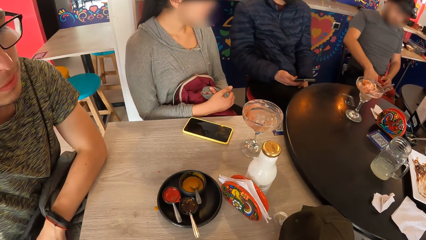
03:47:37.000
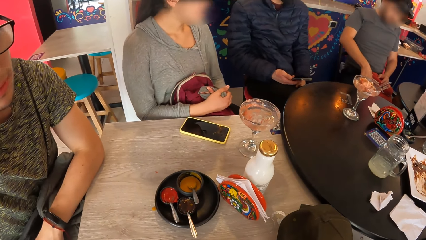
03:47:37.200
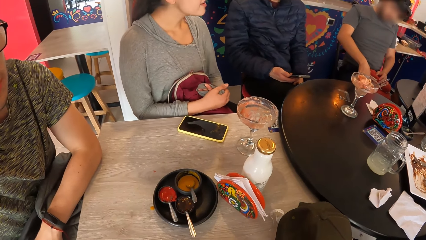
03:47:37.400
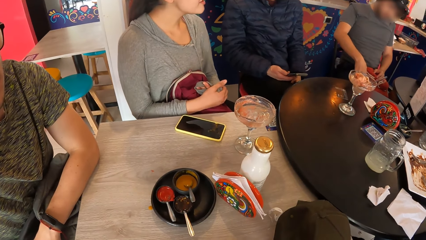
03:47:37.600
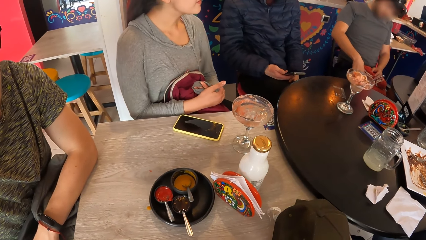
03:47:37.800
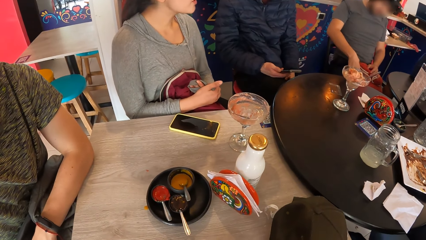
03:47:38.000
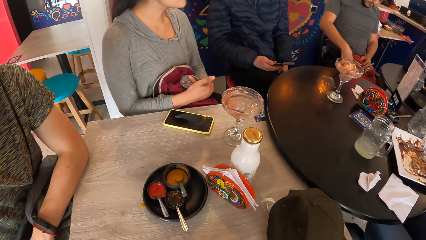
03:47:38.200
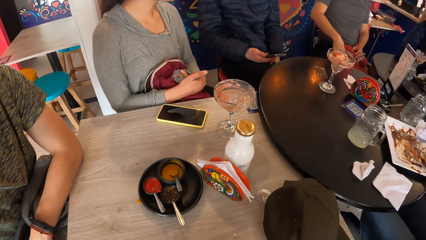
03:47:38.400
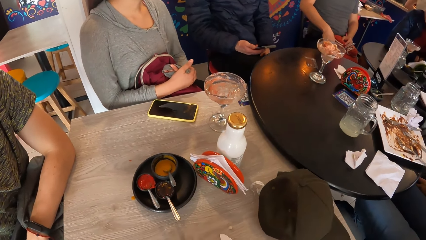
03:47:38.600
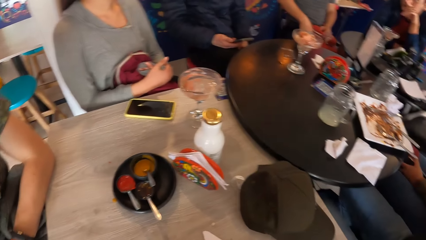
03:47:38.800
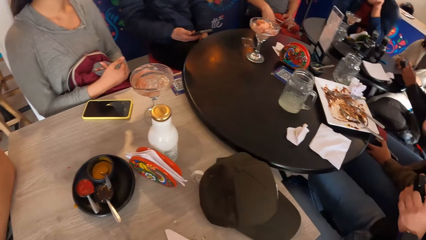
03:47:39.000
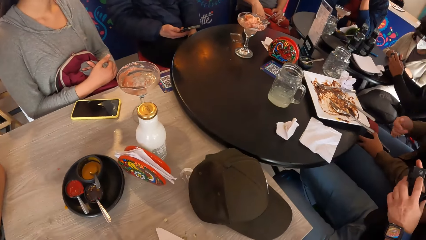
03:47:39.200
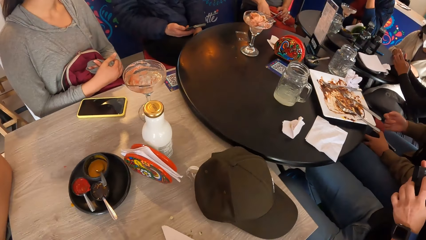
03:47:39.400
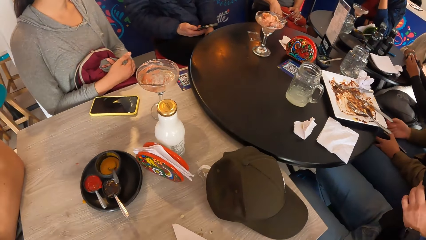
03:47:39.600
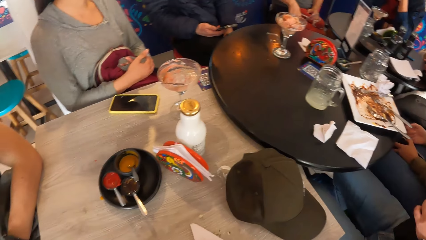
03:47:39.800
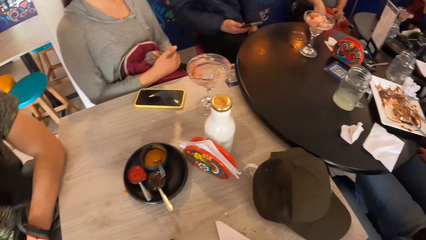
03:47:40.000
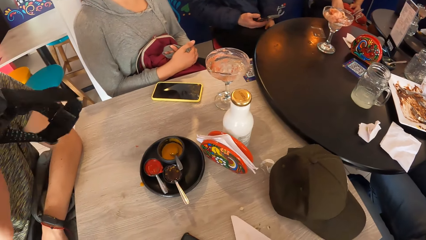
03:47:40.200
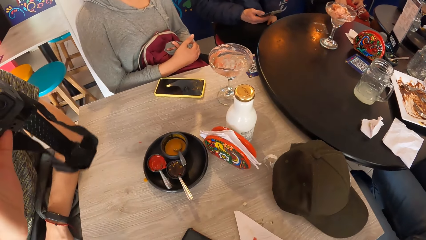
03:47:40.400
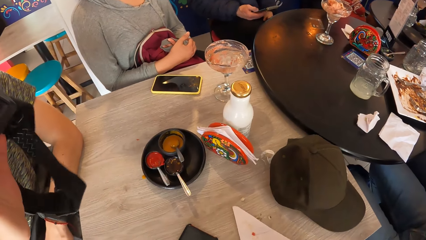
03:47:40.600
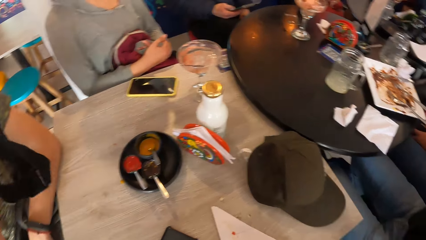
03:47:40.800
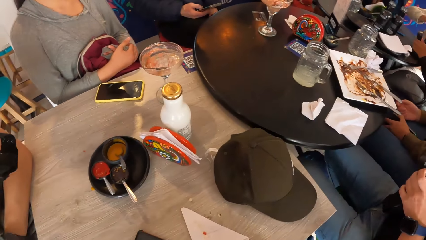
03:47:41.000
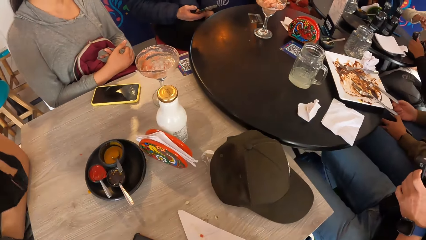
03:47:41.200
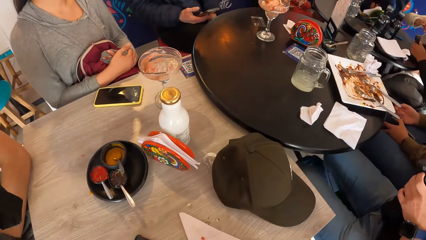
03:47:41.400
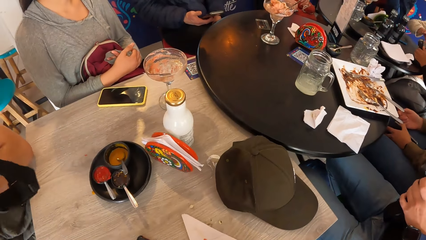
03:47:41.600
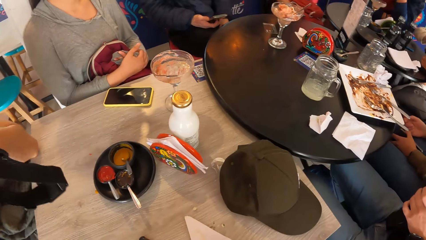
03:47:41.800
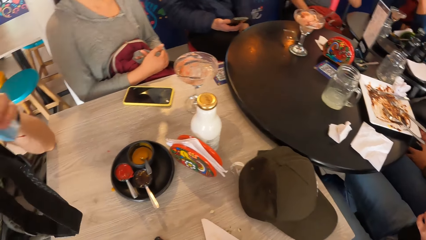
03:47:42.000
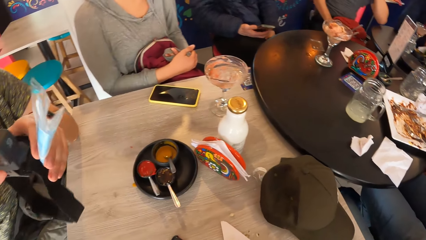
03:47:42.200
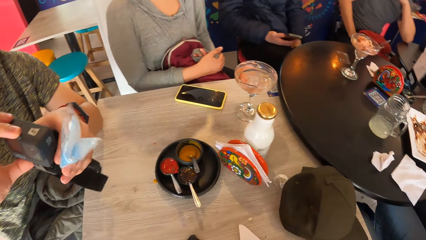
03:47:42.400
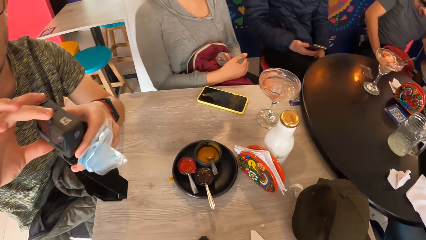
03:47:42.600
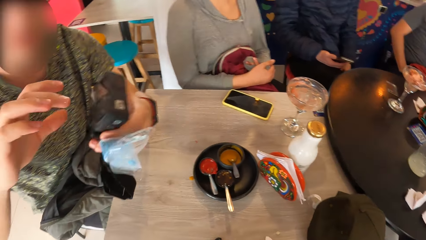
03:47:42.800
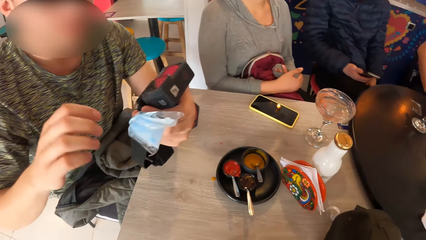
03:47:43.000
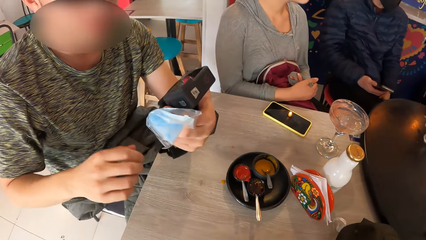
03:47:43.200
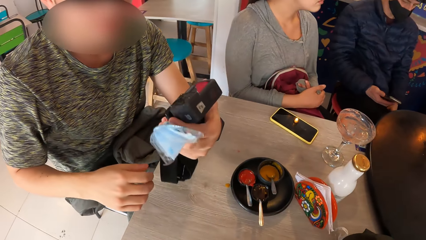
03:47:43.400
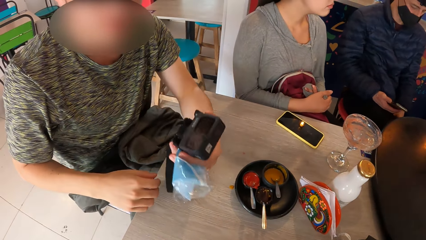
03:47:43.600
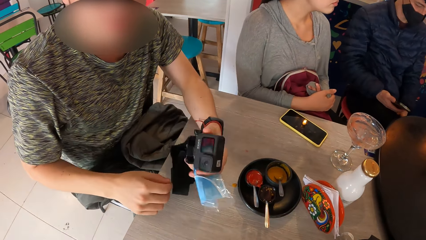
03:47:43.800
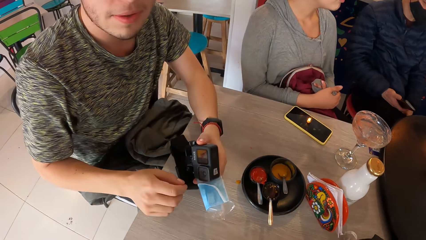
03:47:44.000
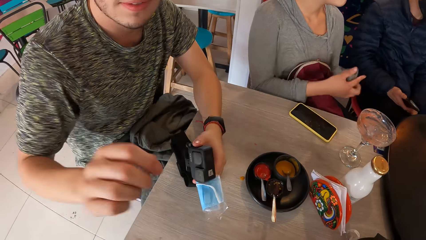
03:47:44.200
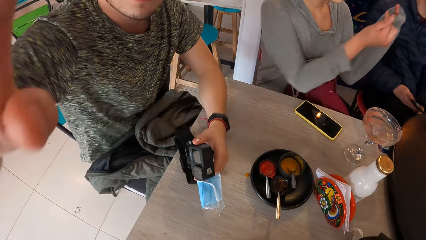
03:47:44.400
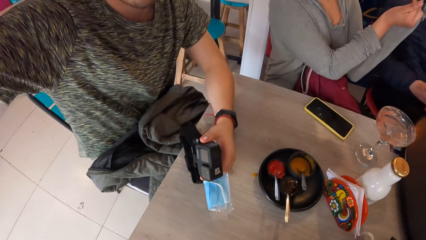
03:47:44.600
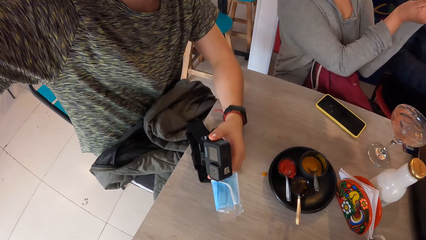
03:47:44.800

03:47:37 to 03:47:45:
A man operates a hand. Another man holds a camera in both hands. A third man looks at the camera.
